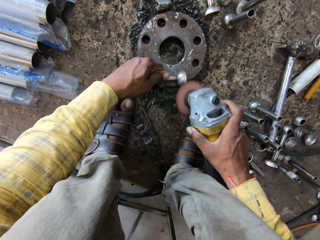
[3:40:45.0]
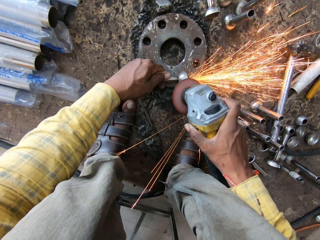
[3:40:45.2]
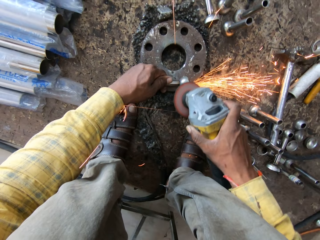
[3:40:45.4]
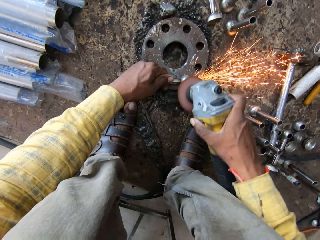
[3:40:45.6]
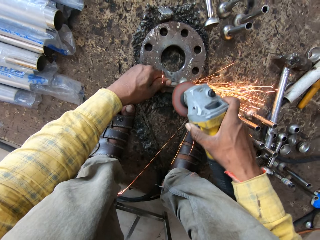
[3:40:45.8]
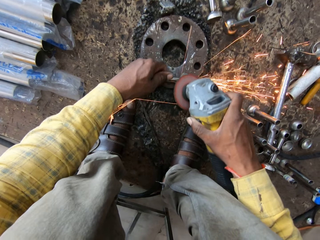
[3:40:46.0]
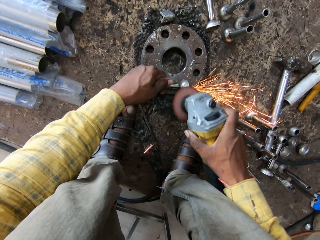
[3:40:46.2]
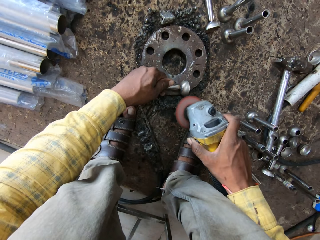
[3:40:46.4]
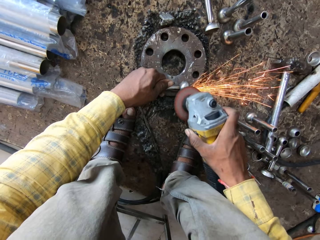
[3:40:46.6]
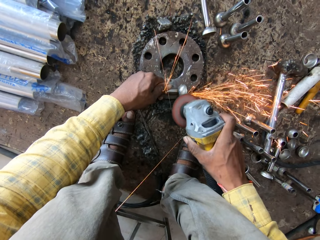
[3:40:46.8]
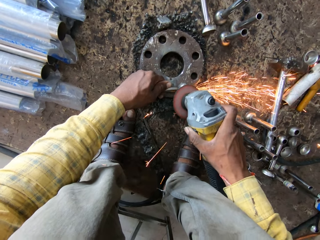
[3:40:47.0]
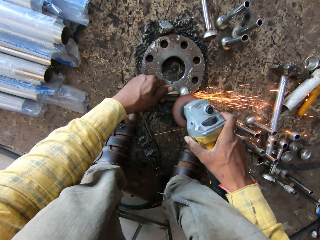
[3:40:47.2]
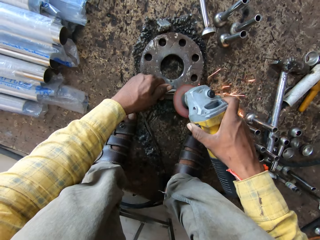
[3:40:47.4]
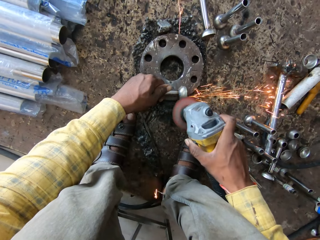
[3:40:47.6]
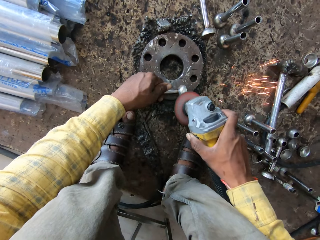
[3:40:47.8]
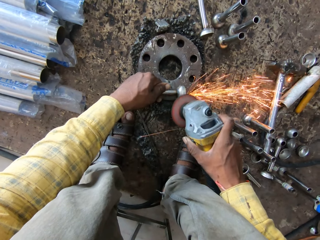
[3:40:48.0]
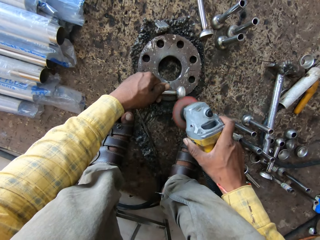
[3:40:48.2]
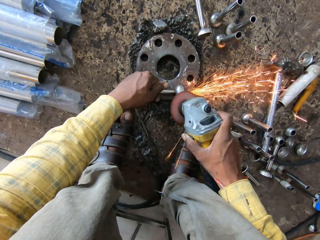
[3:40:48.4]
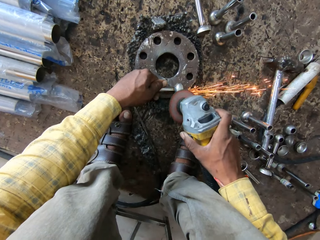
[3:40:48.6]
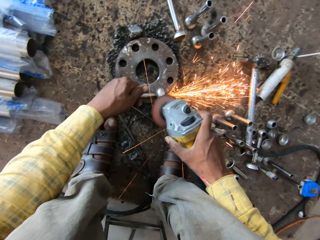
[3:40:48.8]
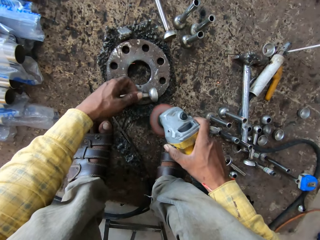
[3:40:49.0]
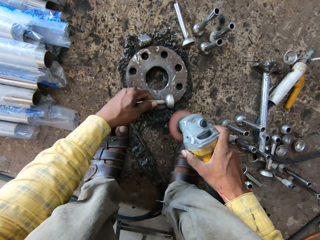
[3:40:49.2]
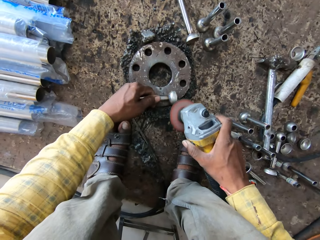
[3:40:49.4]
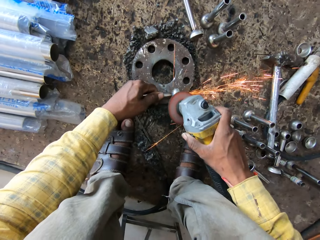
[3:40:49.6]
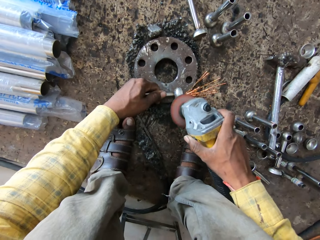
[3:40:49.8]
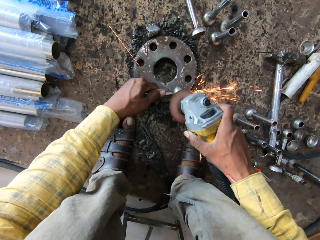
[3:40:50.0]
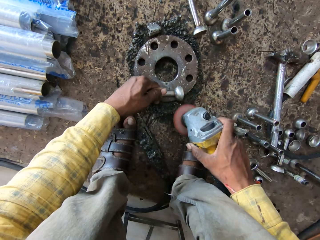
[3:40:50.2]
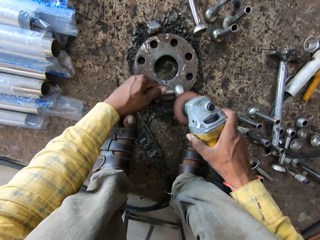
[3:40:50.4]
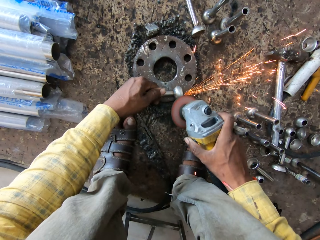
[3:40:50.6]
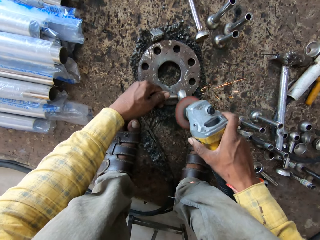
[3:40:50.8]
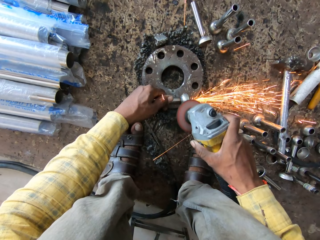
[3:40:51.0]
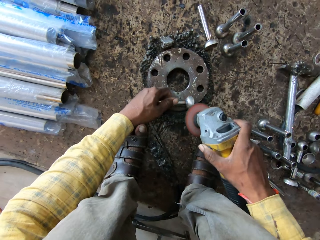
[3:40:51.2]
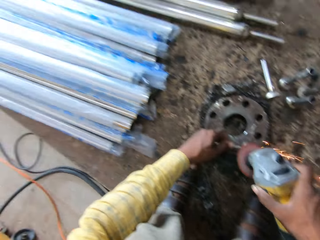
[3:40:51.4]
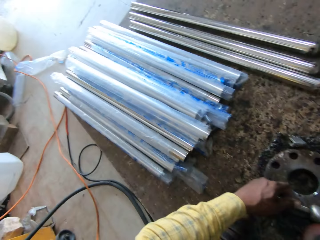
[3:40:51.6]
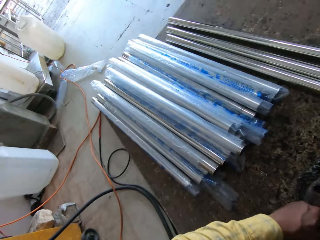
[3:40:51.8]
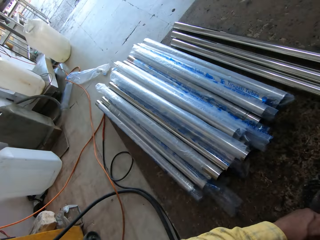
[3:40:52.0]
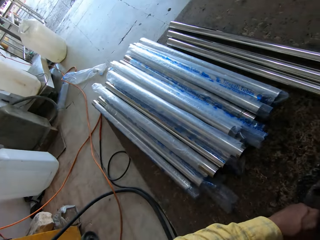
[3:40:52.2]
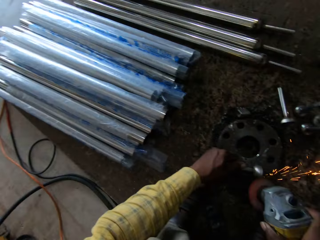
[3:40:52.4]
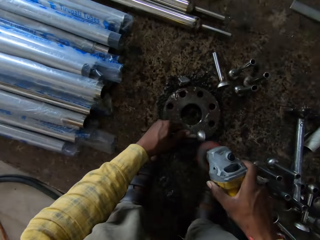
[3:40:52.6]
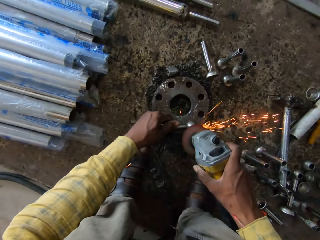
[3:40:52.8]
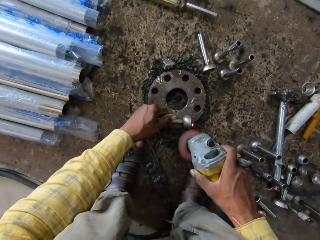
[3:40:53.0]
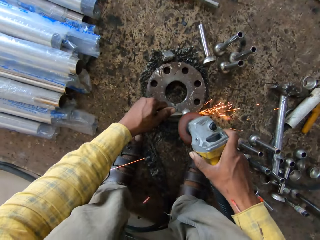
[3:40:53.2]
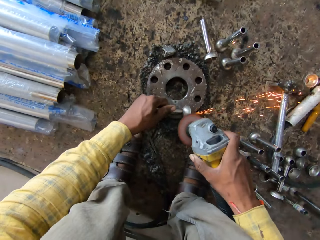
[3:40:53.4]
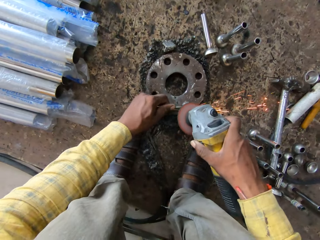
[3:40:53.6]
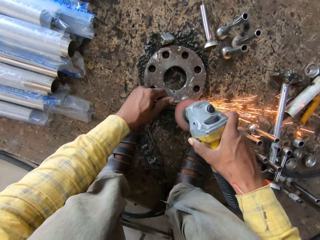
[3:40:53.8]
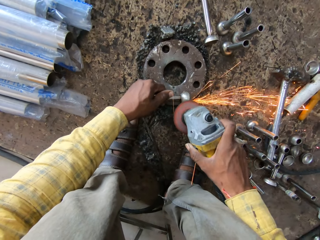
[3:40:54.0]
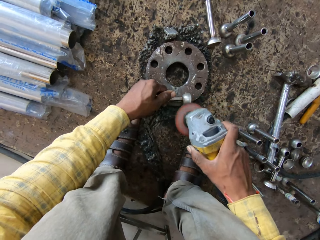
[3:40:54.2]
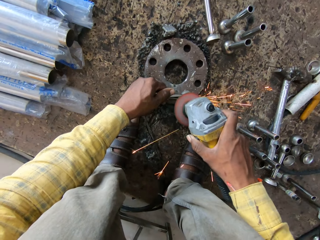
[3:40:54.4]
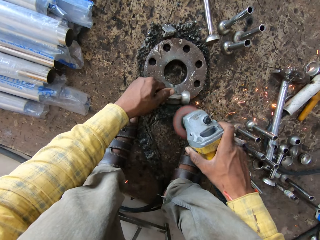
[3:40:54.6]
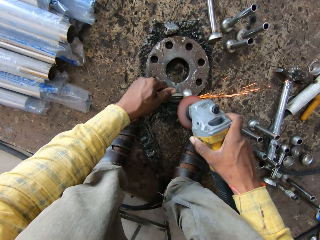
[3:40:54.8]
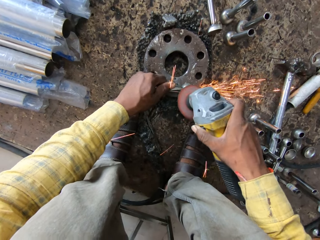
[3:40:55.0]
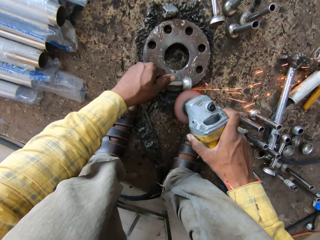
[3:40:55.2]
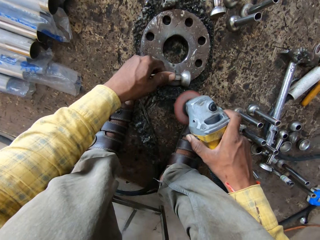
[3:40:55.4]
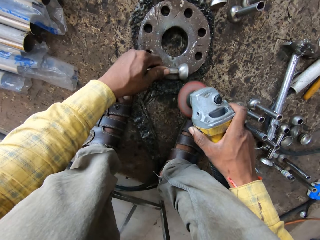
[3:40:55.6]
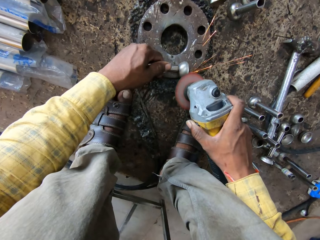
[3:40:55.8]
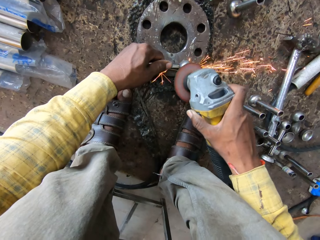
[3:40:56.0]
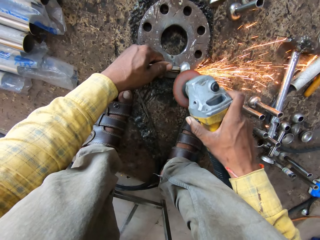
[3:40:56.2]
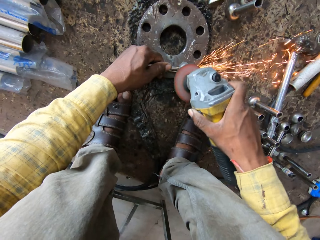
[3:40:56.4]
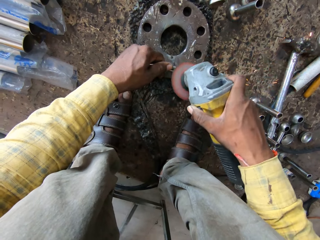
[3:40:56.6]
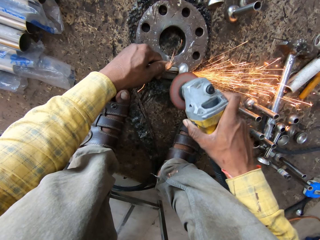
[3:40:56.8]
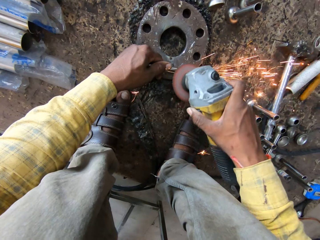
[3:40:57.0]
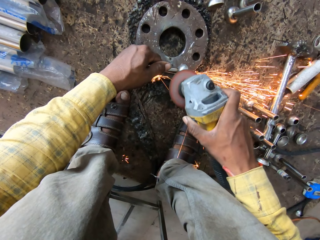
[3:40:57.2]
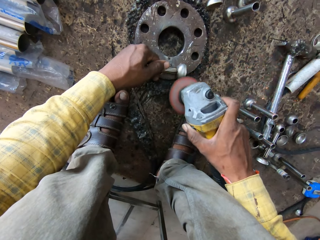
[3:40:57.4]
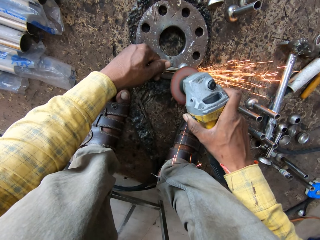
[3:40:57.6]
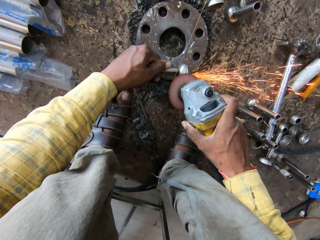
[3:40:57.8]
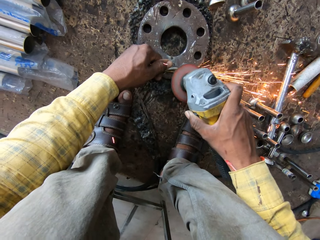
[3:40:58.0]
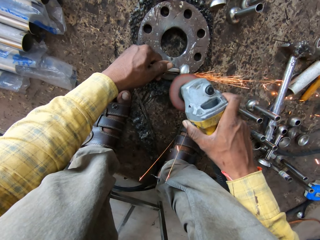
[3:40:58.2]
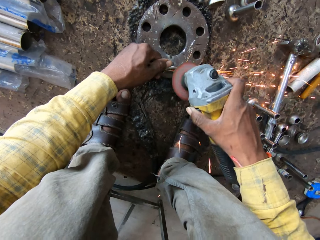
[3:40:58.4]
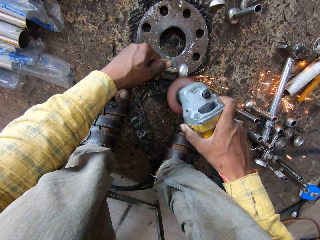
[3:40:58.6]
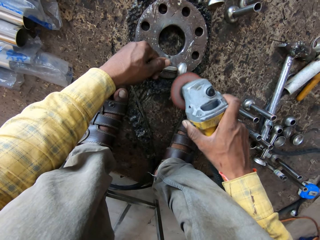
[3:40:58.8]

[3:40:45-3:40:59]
The camera wearer looks at the metals. They polish the metal.

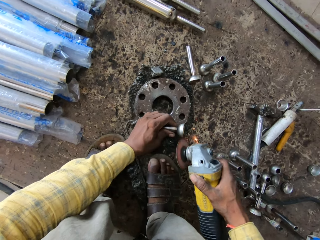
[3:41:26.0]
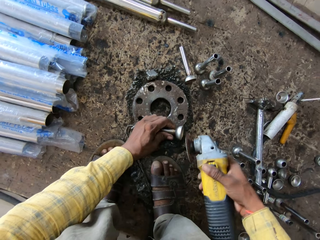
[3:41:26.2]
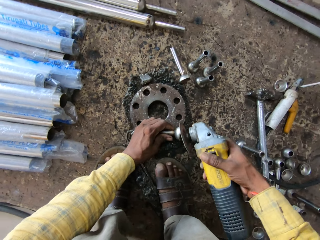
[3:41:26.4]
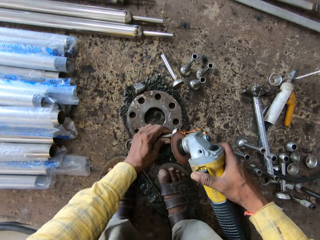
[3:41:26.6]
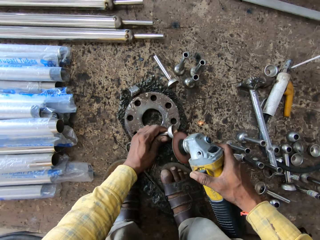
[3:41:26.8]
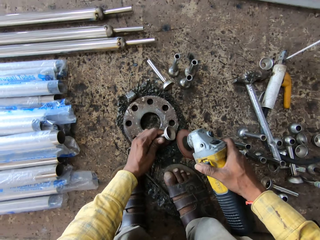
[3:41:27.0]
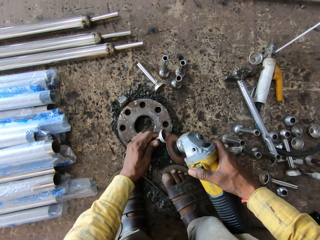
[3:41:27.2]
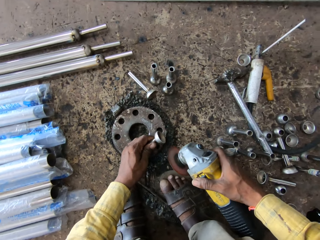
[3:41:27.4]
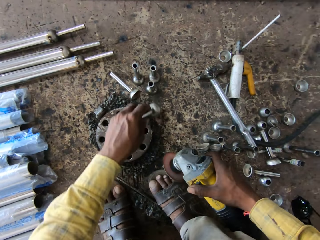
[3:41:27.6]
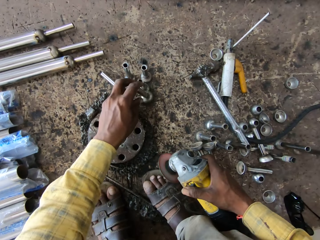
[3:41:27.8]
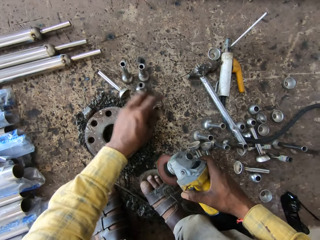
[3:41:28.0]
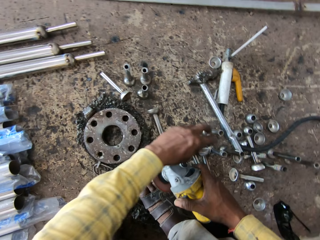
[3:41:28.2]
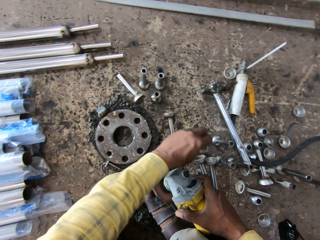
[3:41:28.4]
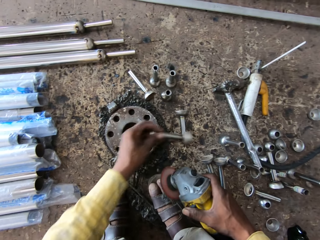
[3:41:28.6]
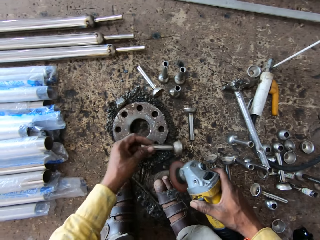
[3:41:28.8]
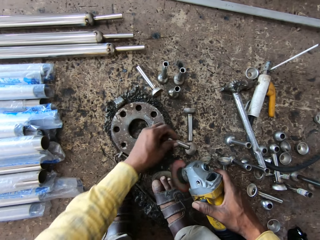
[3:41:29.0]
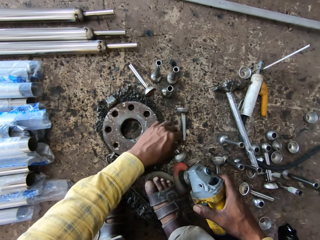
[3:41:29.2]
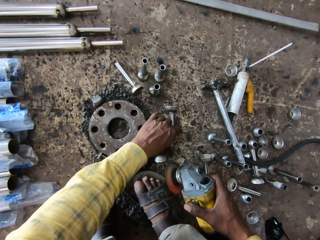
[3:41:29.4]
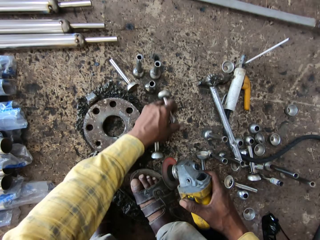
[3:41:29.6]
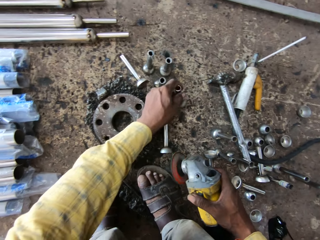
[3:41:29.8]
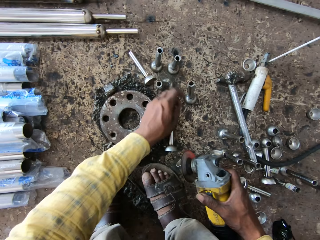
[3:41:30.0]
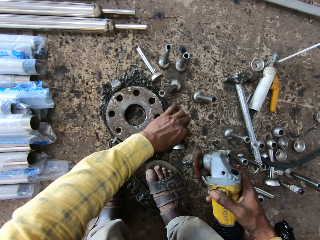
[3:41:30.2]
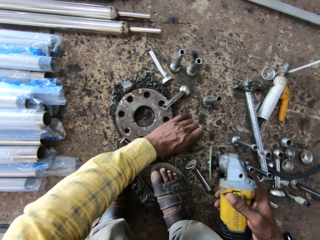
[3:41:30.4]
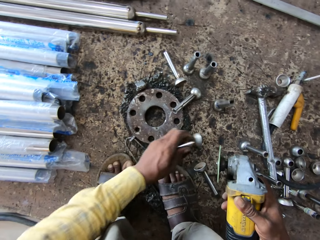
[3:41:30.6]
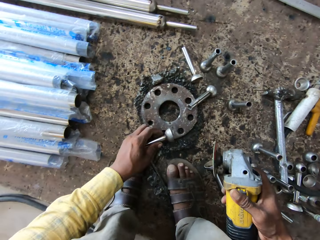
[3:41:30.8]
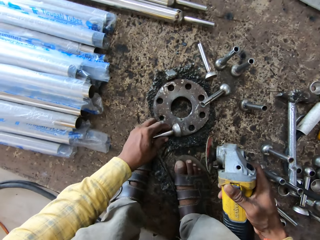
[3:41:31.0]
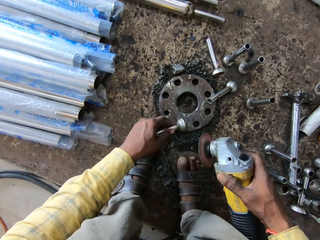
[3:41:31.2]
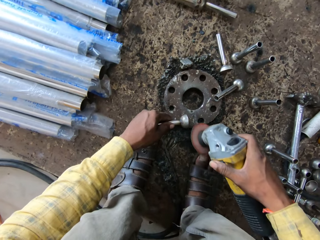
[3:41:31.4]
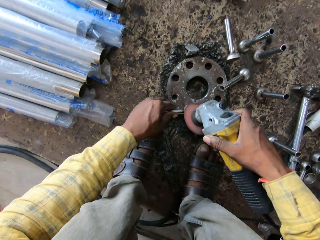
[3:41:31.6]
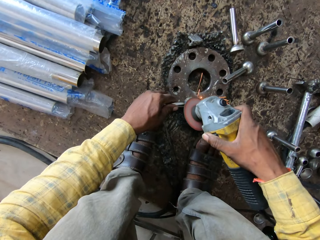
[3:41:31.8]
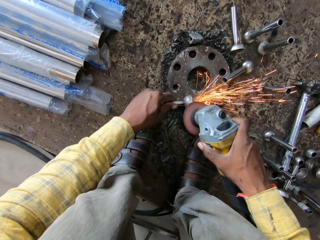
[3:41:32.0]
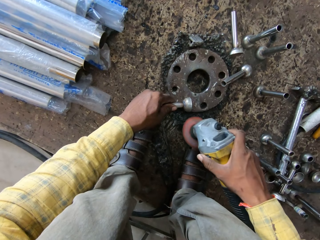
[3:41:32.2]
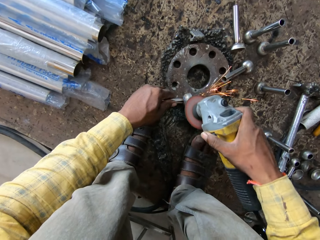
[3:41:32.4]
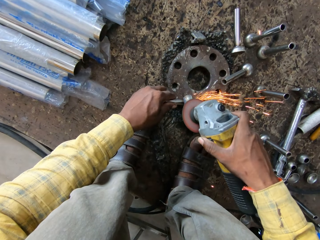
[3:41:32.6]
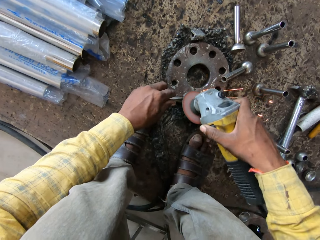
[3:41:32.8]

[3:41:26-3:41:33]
The camera wearer puts the metal on the floor. They pick the metal from the floor. They put the metal on the floor. They move the metal. They pick the metal from the floor. They put the metal on a metal. They polish the metal.
